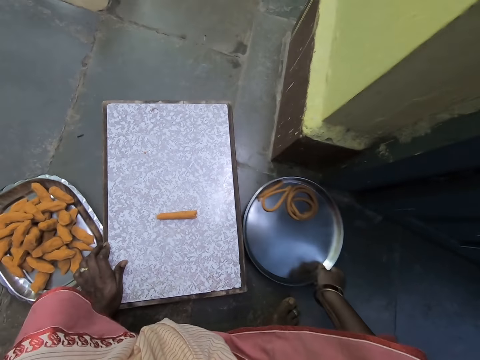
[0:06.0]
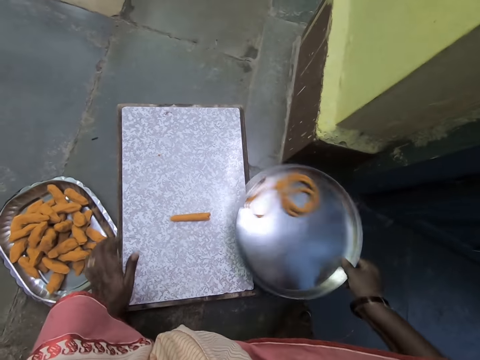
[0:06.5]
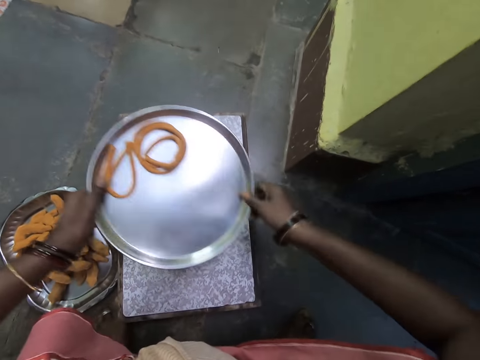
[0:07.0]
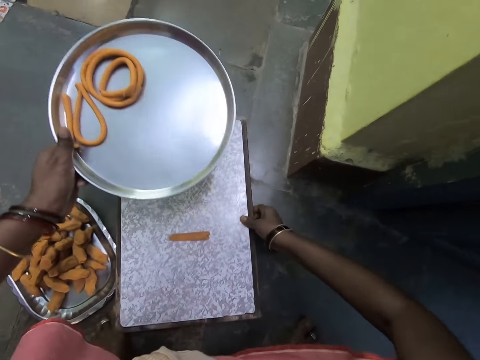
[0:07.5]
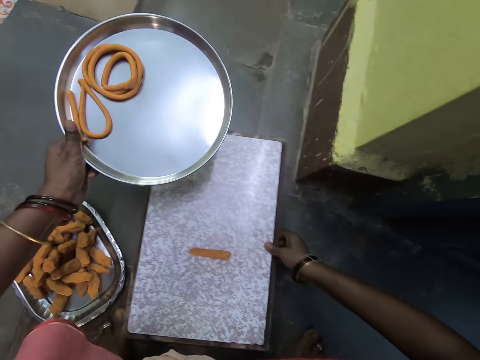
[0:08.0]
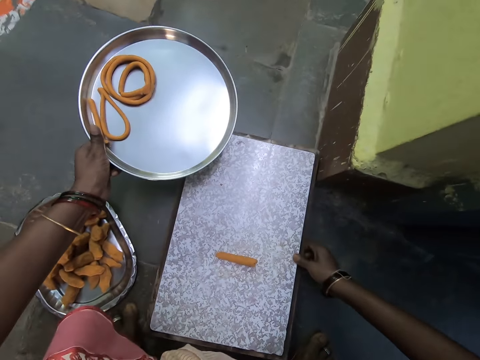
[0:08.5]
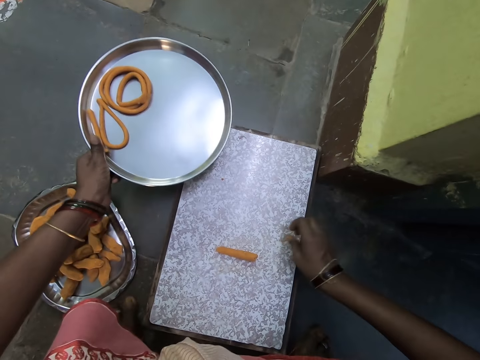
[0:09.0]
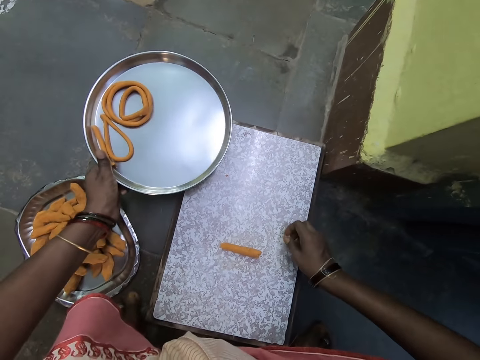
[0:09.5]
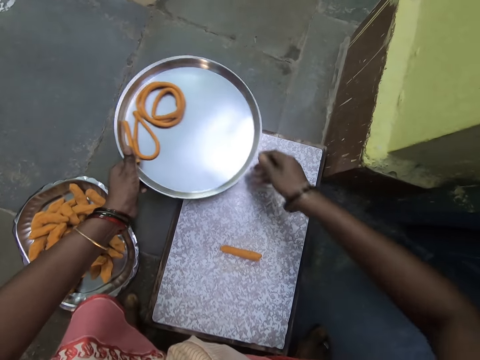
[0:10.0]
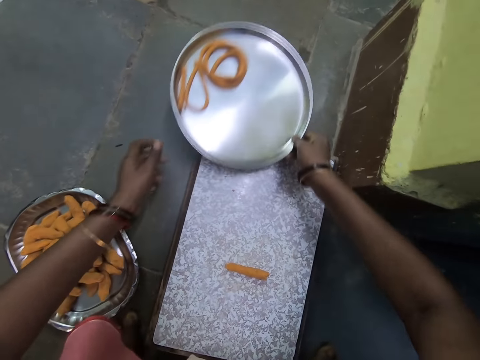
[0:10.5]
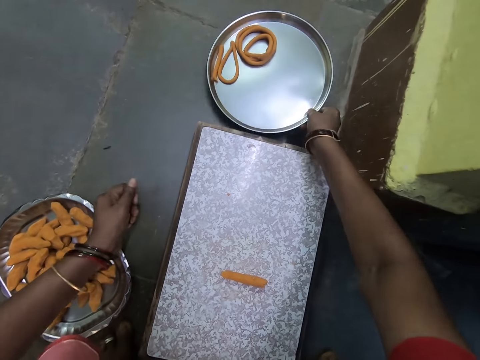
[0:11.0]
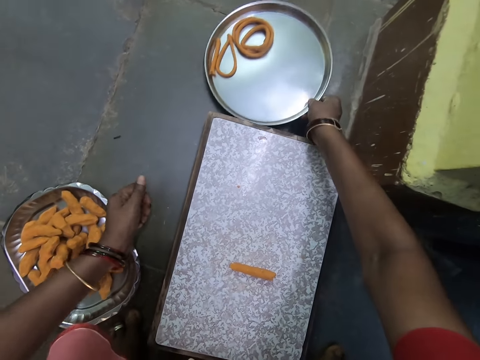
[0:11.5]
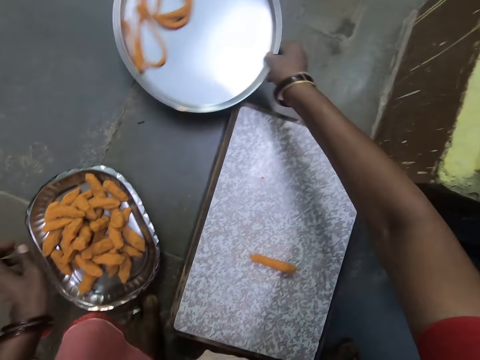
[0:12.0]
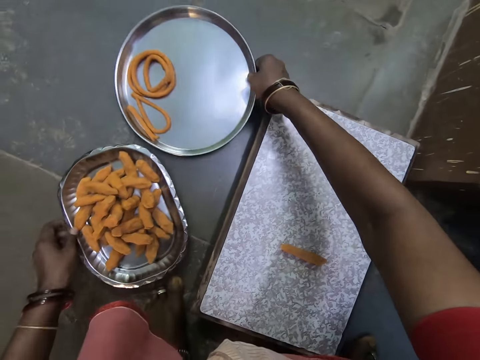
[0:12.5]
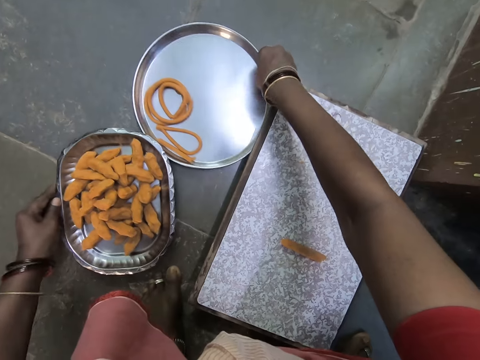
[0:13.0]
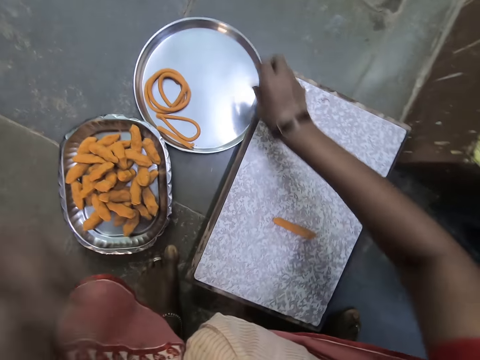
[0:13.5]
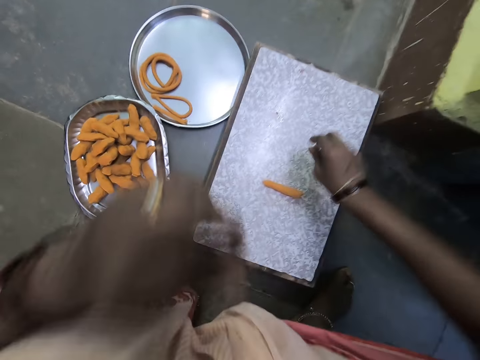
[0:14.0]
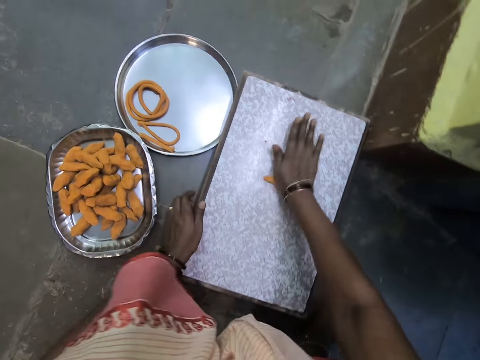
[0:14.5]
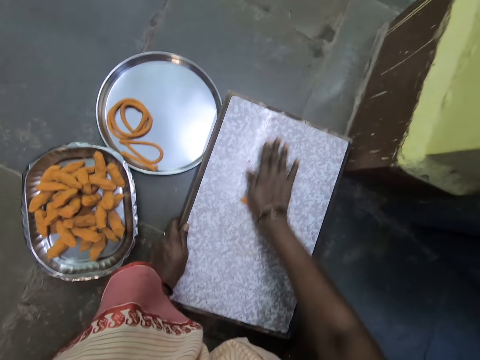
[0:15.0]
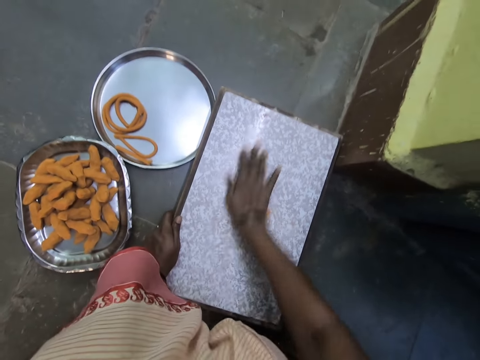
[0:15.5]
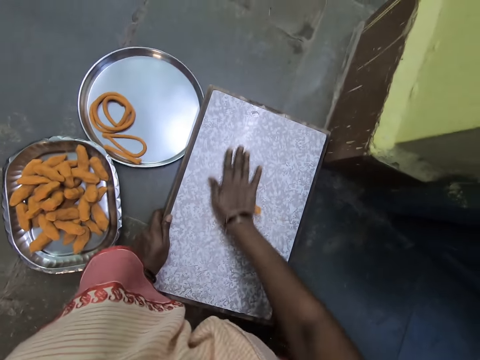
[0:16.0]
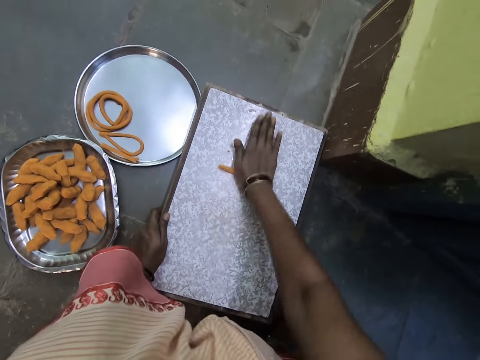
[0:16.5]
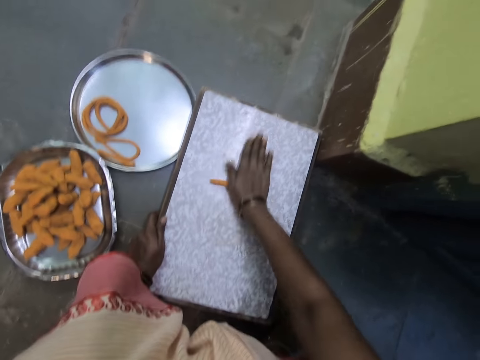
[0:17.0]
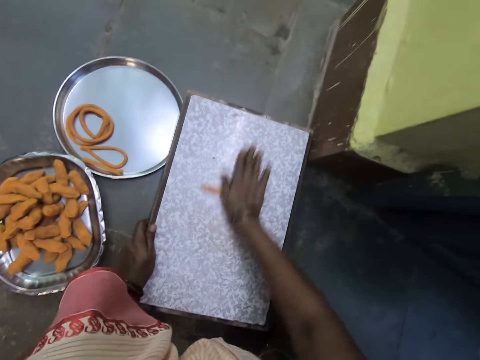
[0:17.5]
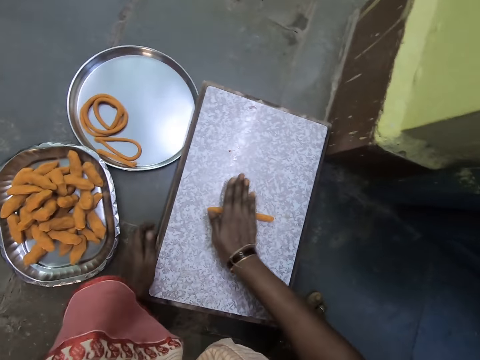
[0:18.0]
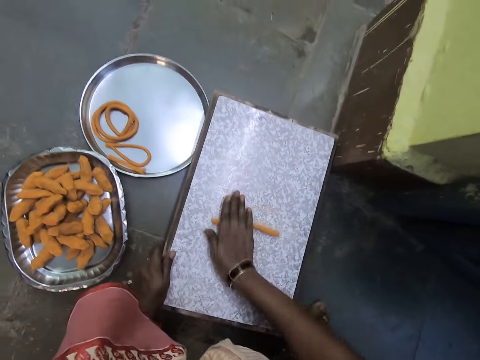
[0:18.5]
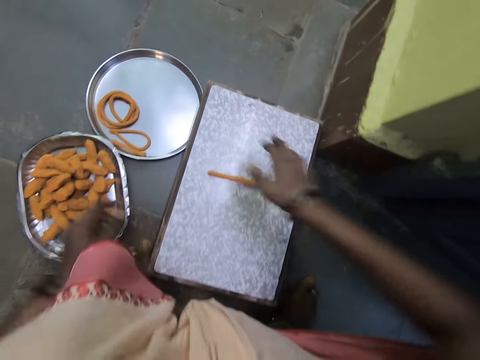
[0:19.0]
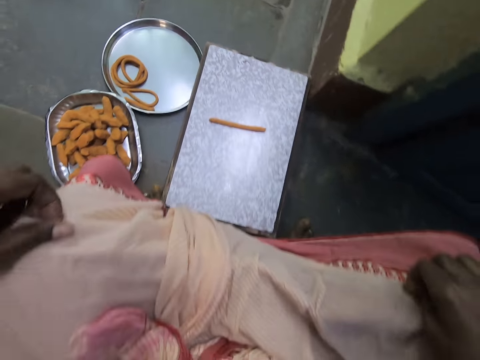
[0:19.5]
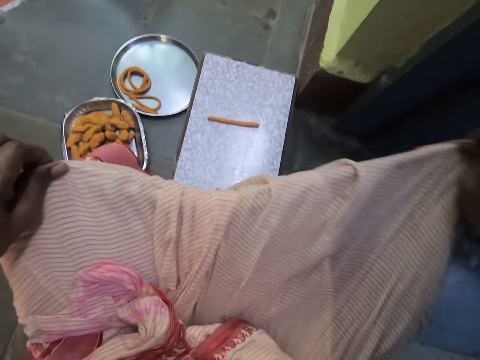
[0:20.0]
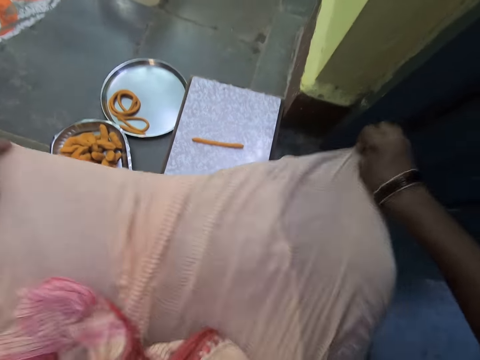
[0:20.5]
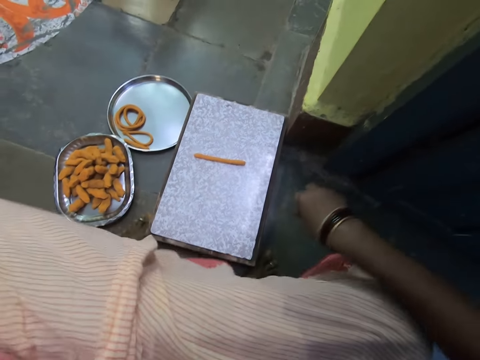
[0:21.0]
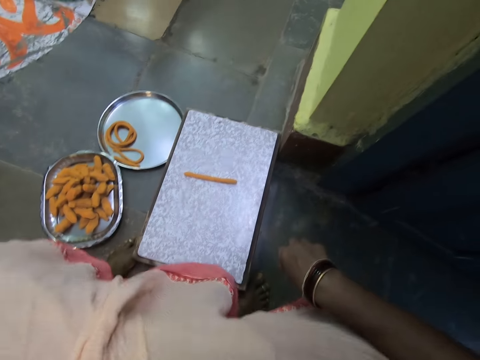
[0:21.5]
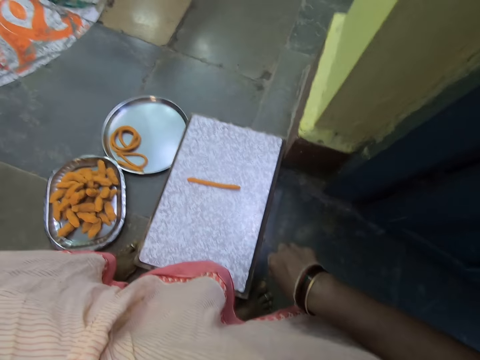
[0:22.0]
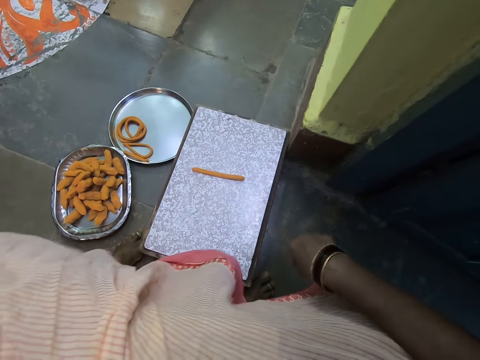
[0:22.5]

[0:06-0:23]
The camera wearer picks up a bigger aluminum plate on the floor. He transfers the bigger aluminum plate to his other hand. He moves the chopping board on the floor with the other hand. He transfers the bigger aluminum plate to his other hand. He places the big aluminum plate on the floor. He carries the big aluminum plate to the other side of the chopping board. He rolls the dough with his hand on the chopping board on the floor. He adjusts his clothing.

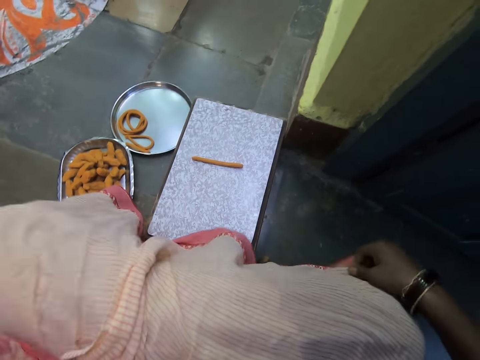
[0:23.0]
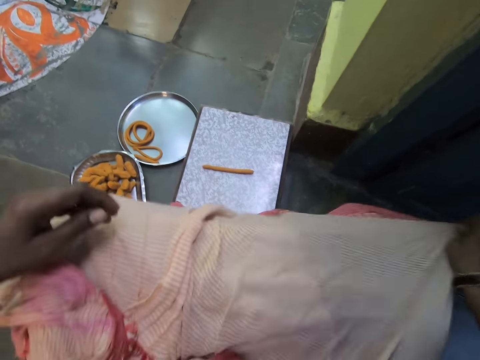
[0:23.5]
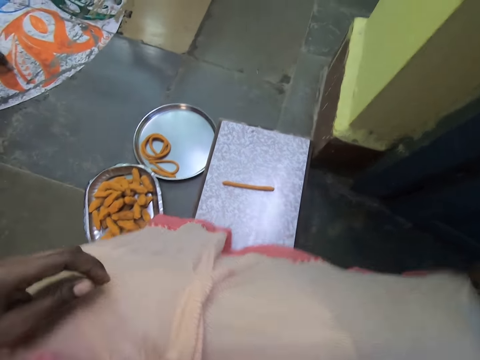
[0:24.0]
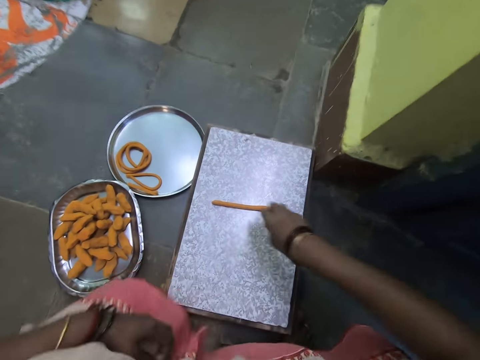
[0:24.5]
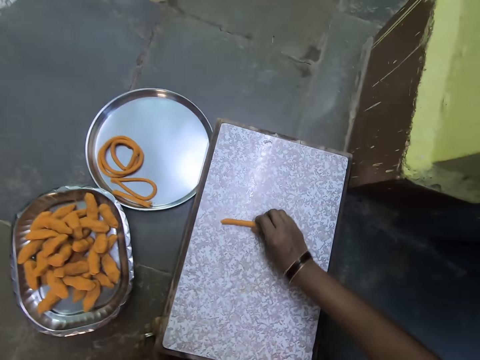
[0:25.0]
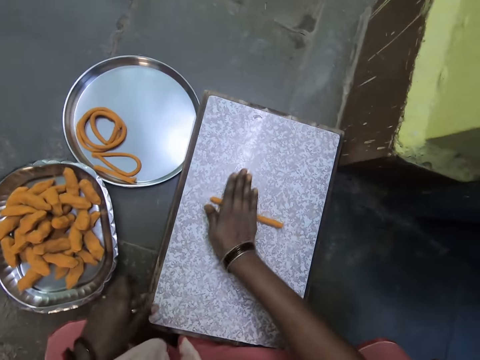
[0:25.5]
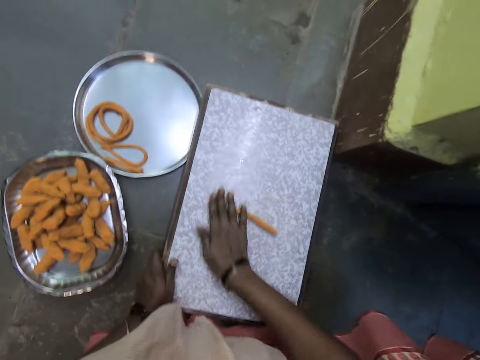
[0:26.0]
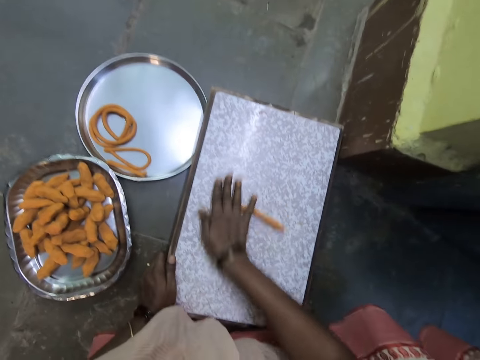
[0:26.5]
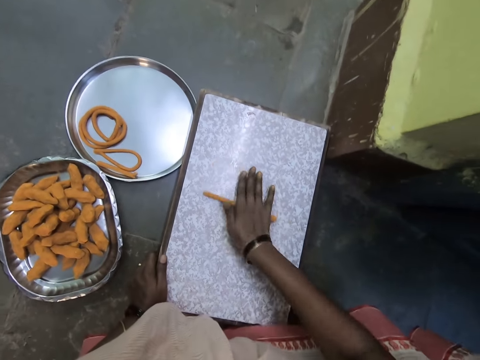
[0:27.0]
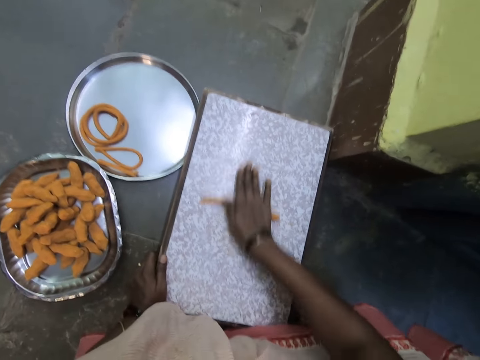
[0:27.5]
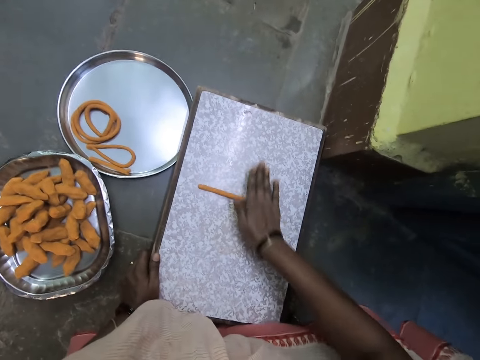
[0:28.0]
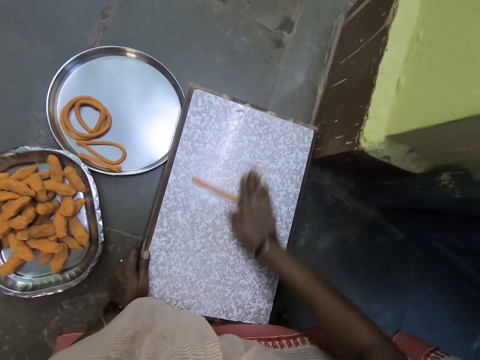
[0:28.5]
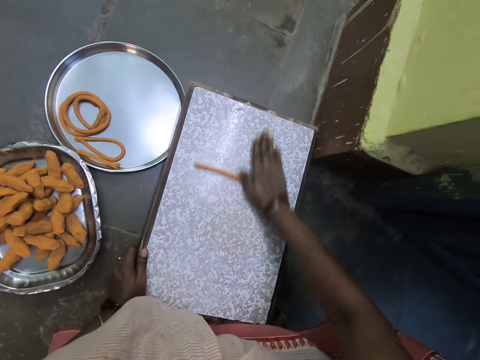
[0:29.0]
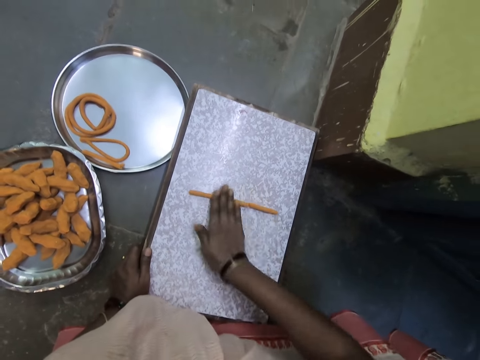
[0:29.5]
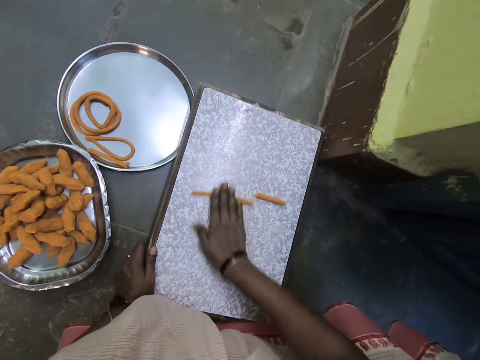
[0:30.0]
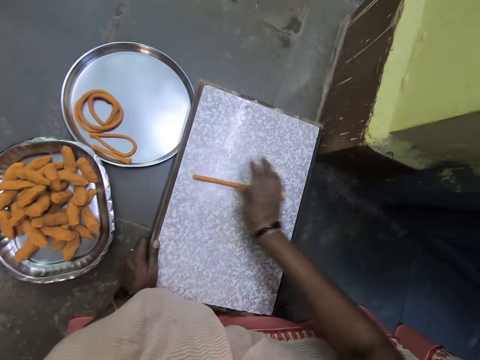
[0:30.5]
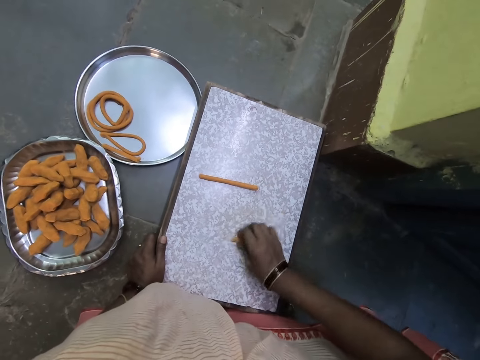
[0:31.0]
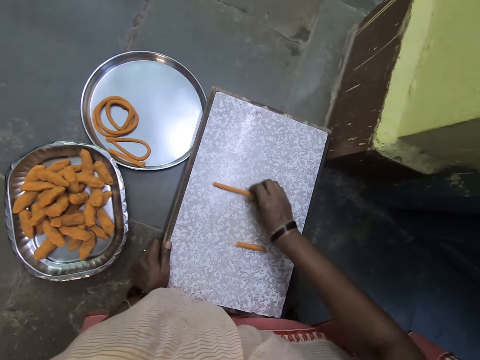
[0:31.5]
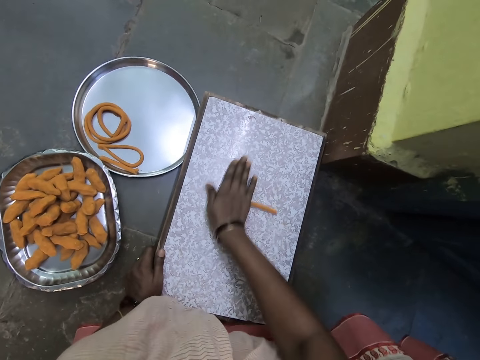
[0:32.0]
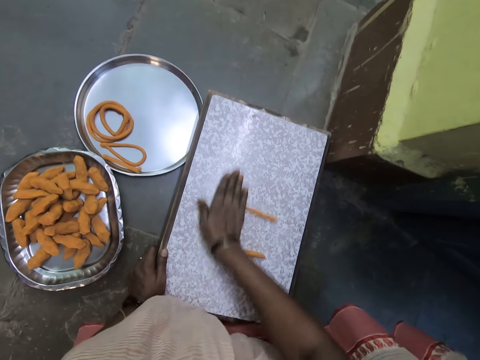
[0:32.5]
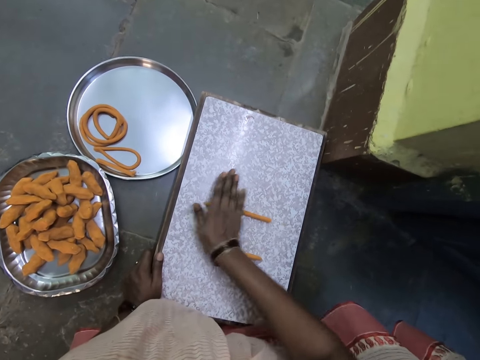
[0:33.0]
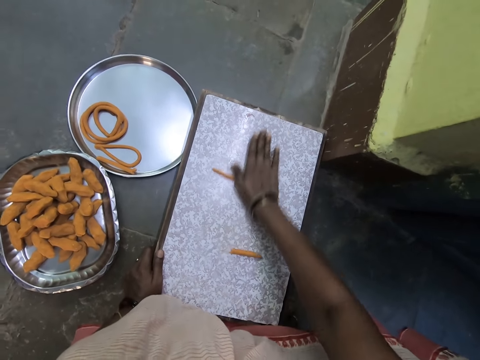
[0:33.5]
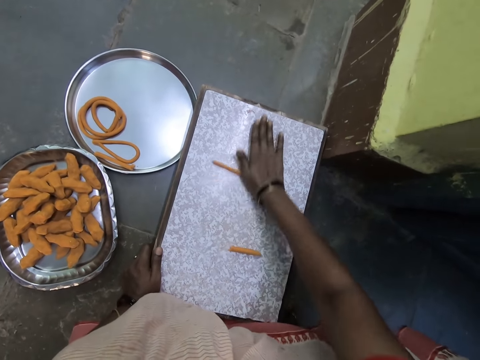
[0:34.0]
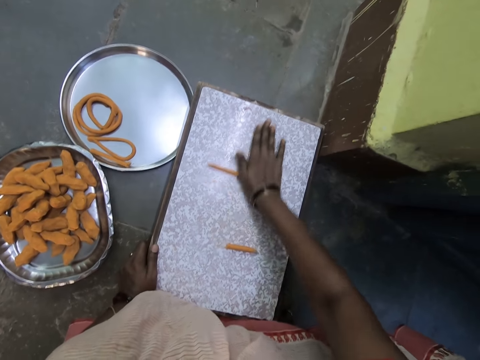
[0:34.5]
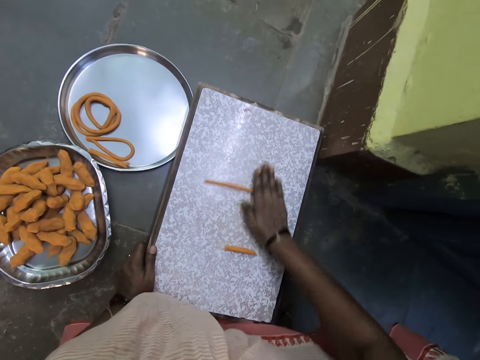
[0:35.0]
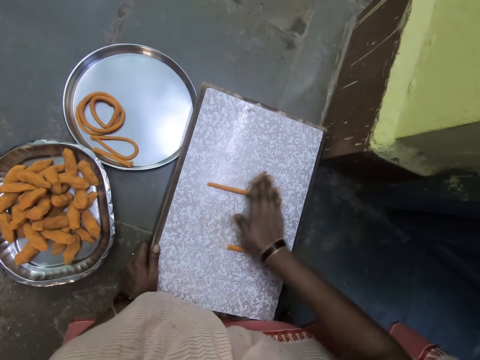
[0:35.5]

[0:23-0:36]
The camera wearer grabs the dough. He rolls the dough with his hand on the chopping board on the floor.
